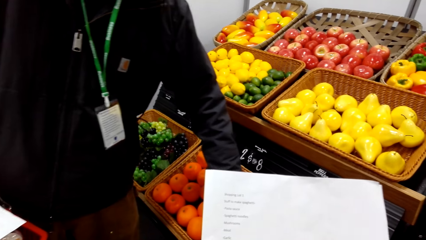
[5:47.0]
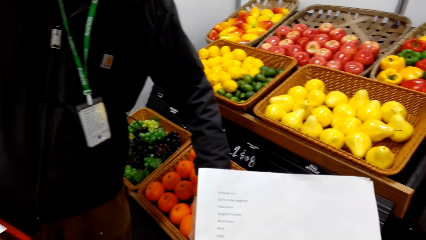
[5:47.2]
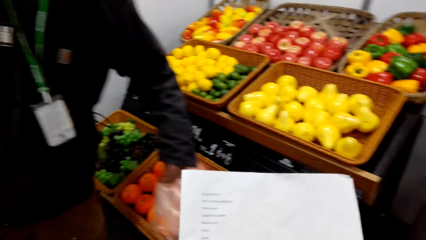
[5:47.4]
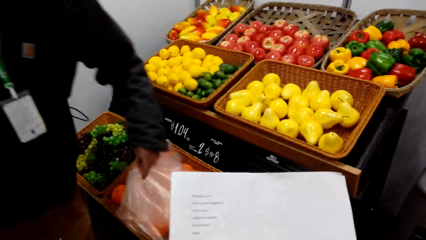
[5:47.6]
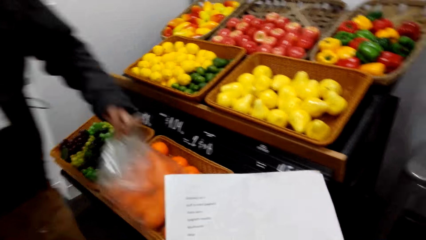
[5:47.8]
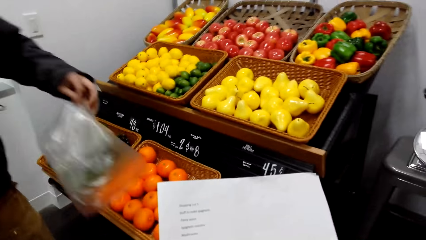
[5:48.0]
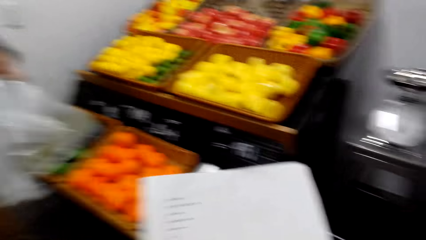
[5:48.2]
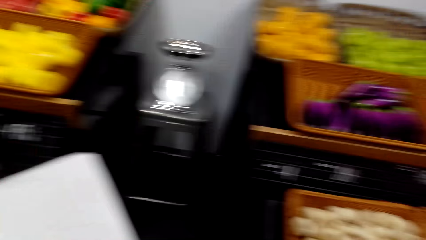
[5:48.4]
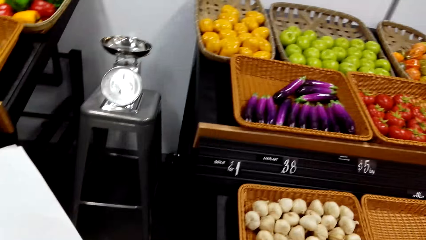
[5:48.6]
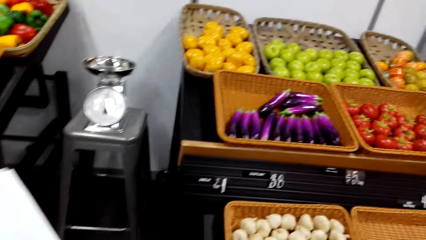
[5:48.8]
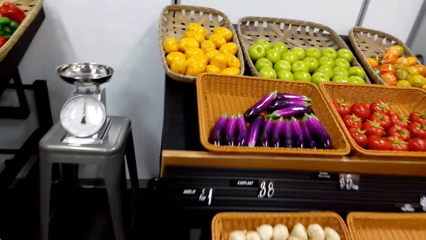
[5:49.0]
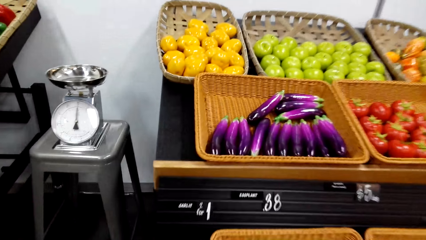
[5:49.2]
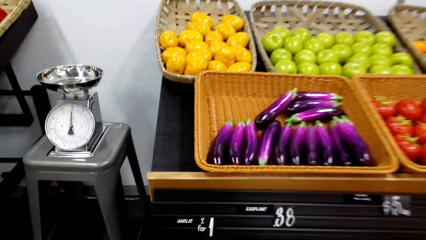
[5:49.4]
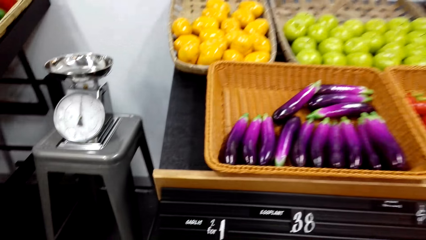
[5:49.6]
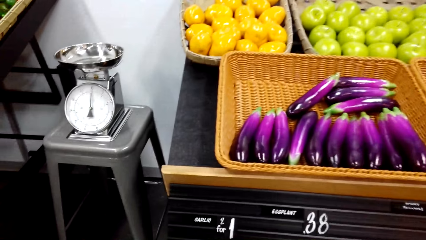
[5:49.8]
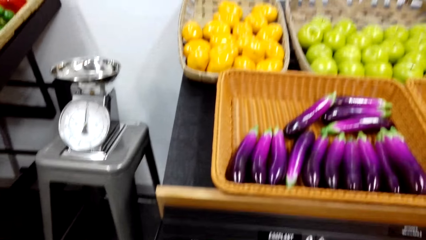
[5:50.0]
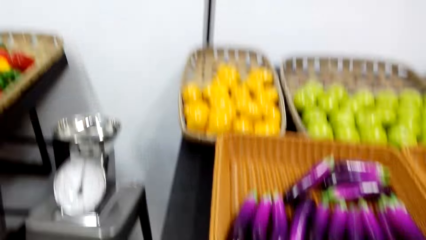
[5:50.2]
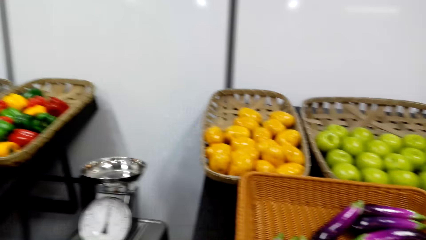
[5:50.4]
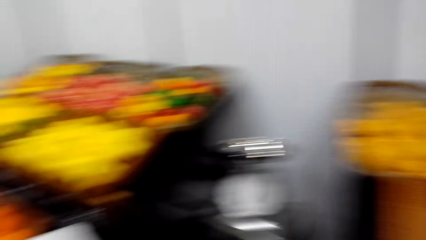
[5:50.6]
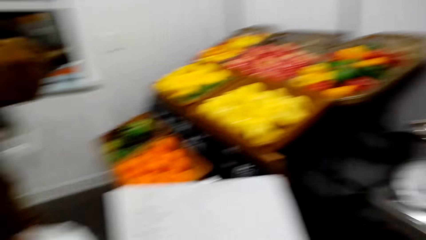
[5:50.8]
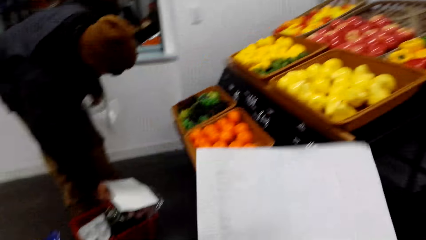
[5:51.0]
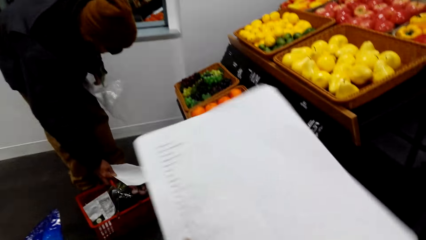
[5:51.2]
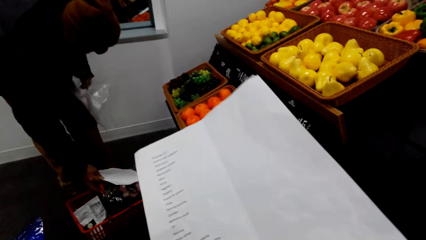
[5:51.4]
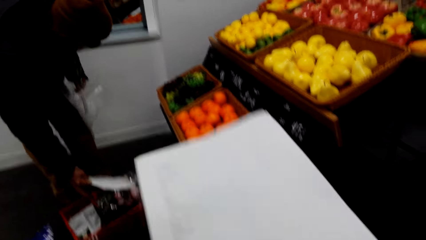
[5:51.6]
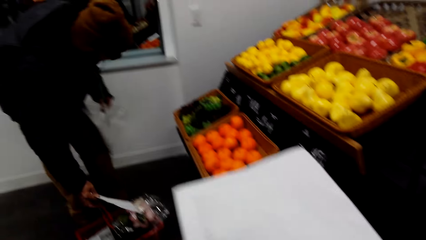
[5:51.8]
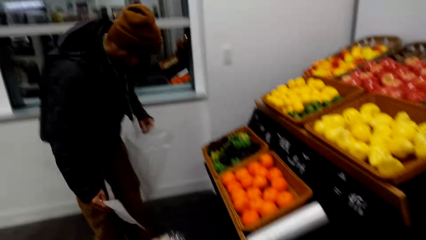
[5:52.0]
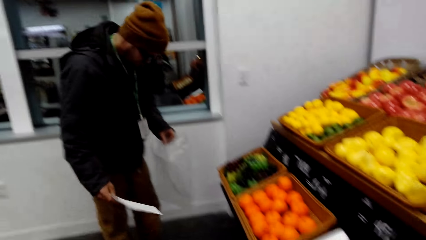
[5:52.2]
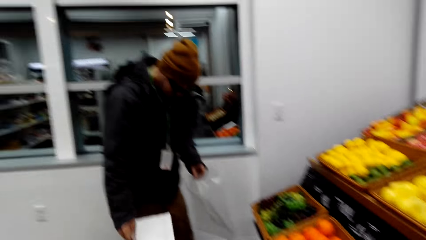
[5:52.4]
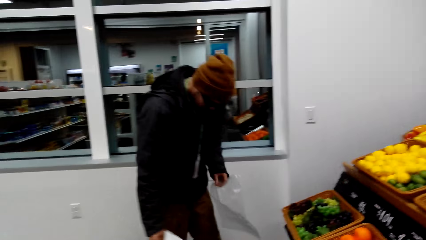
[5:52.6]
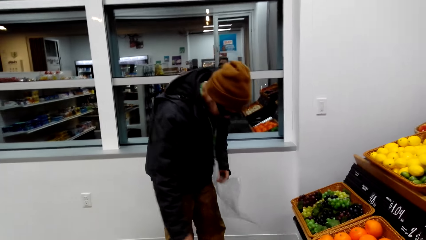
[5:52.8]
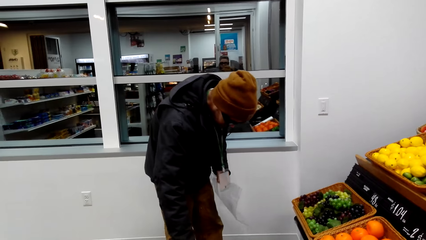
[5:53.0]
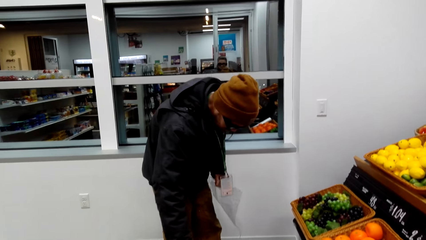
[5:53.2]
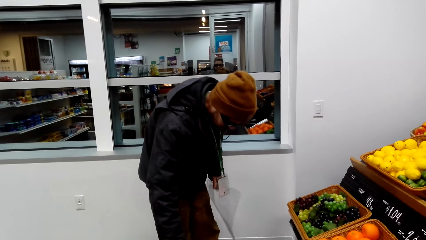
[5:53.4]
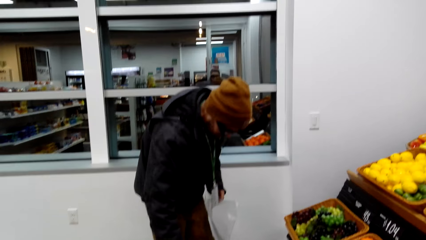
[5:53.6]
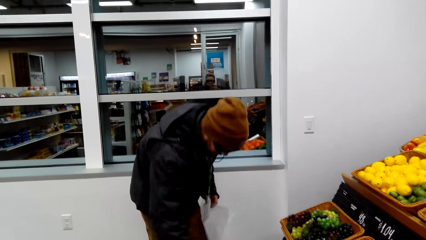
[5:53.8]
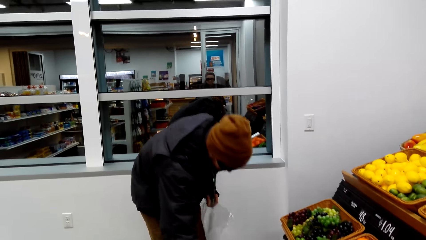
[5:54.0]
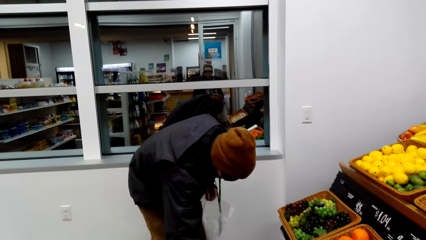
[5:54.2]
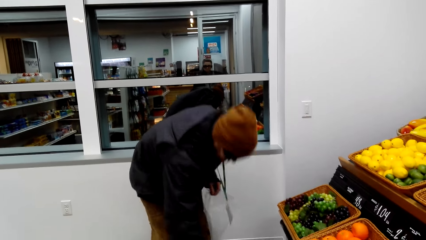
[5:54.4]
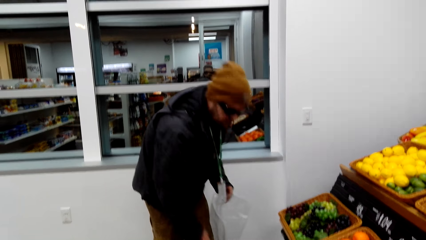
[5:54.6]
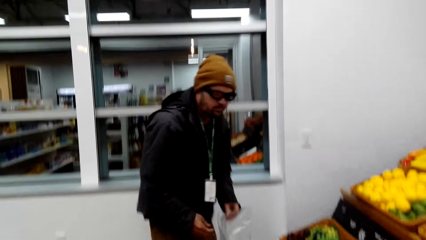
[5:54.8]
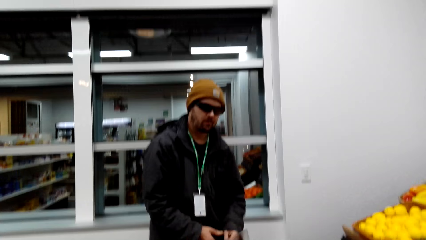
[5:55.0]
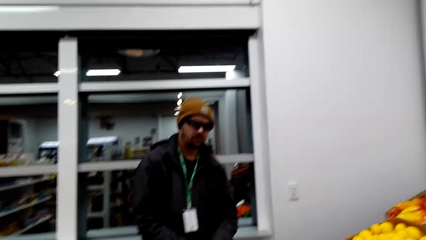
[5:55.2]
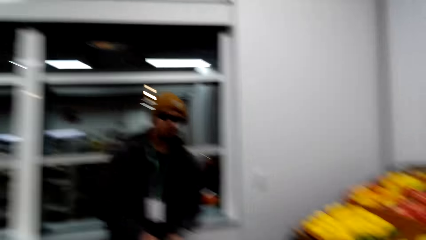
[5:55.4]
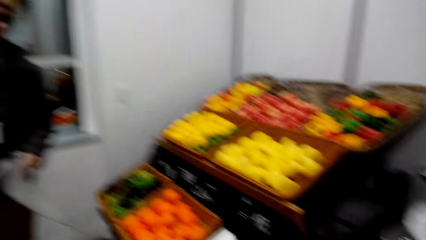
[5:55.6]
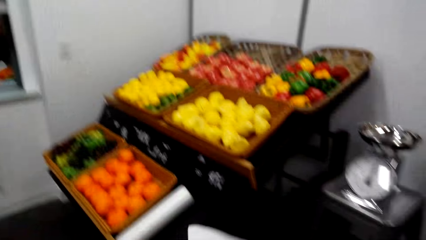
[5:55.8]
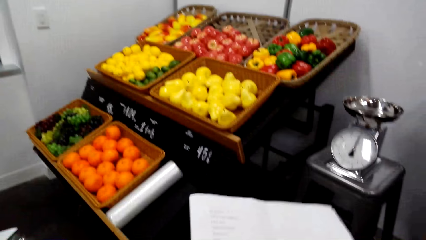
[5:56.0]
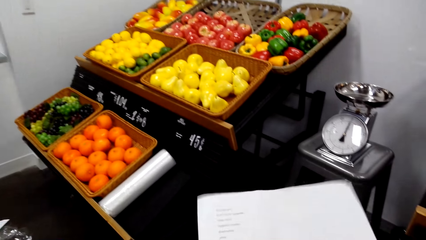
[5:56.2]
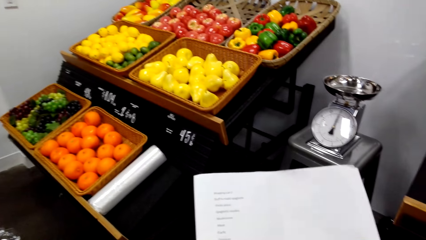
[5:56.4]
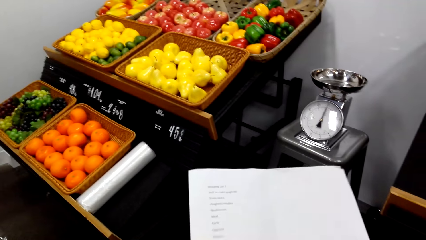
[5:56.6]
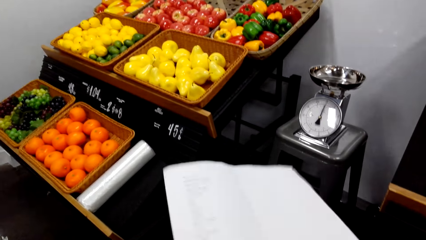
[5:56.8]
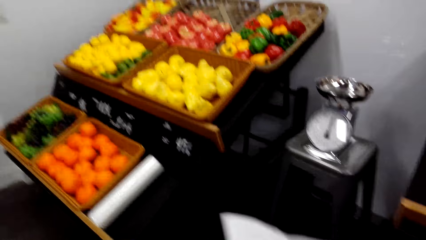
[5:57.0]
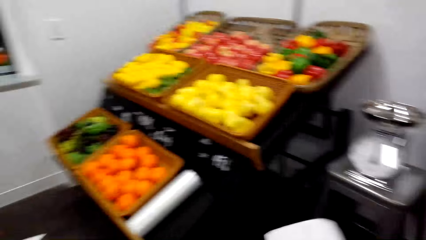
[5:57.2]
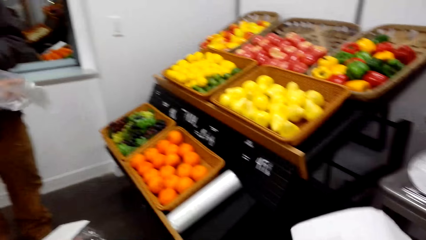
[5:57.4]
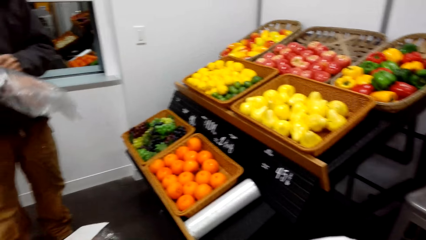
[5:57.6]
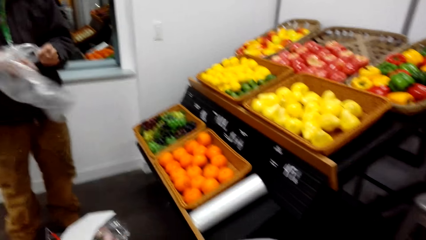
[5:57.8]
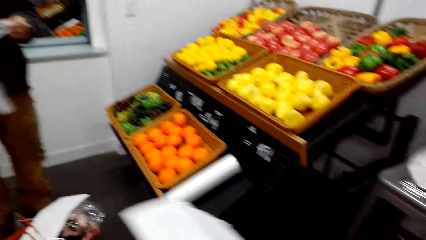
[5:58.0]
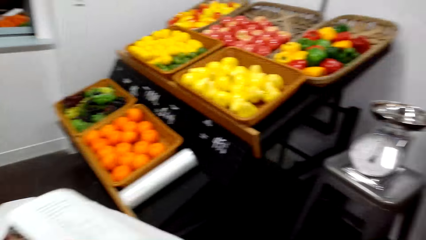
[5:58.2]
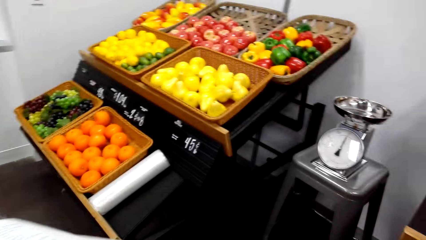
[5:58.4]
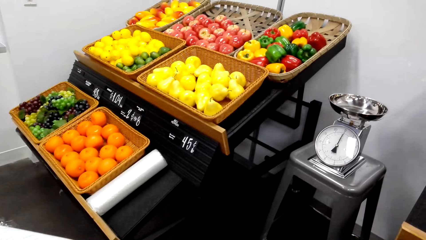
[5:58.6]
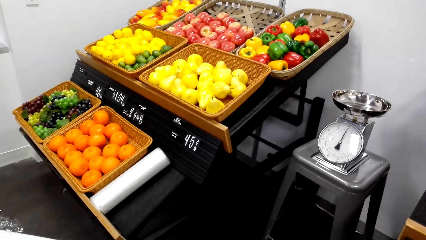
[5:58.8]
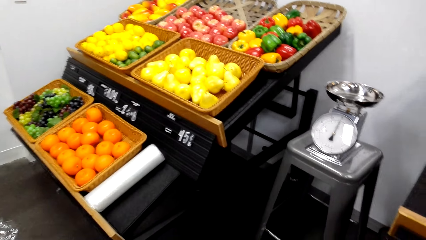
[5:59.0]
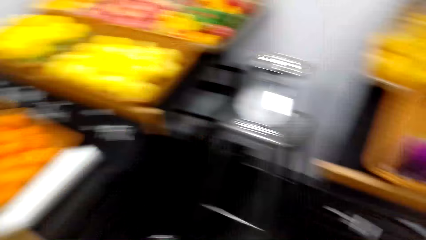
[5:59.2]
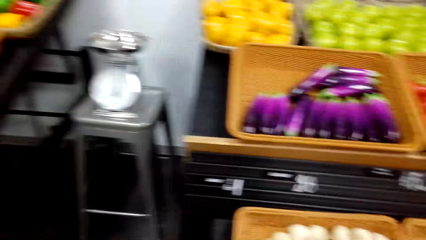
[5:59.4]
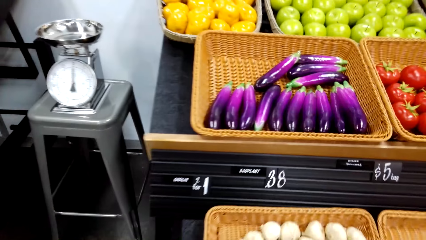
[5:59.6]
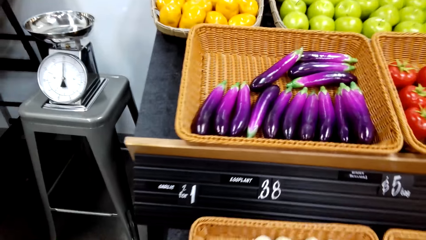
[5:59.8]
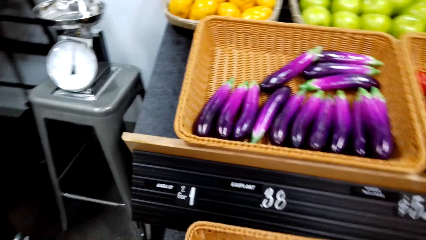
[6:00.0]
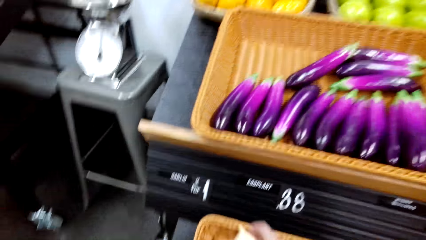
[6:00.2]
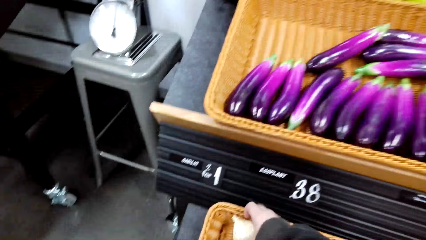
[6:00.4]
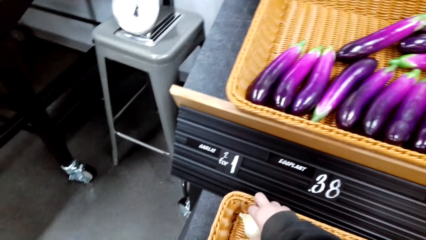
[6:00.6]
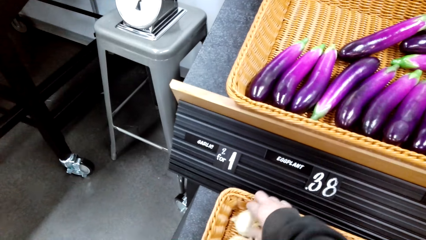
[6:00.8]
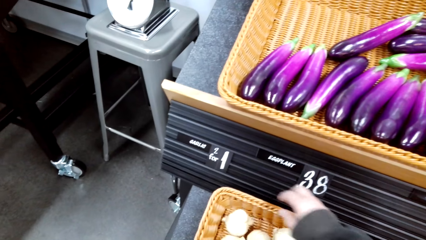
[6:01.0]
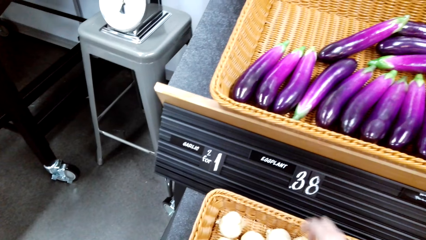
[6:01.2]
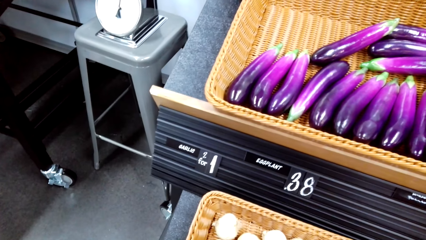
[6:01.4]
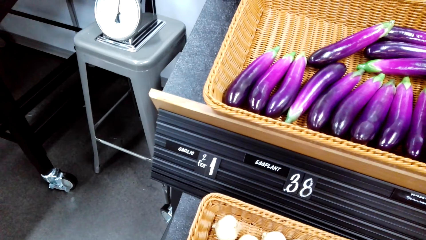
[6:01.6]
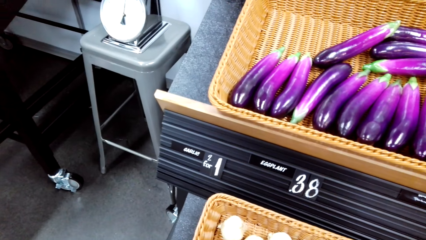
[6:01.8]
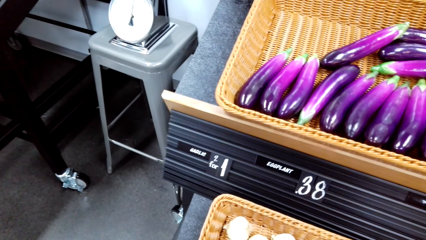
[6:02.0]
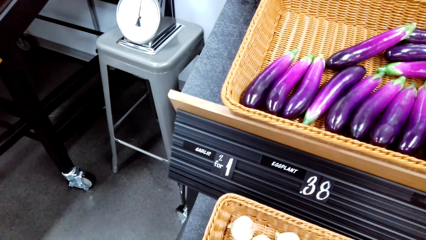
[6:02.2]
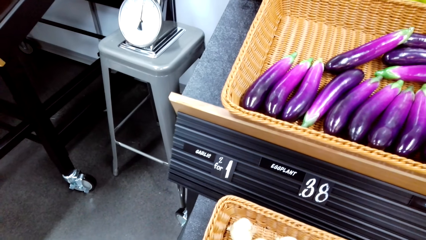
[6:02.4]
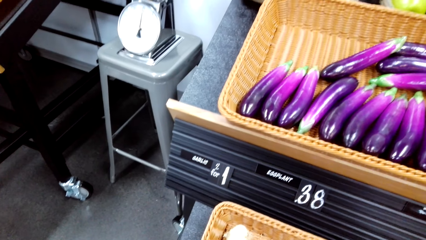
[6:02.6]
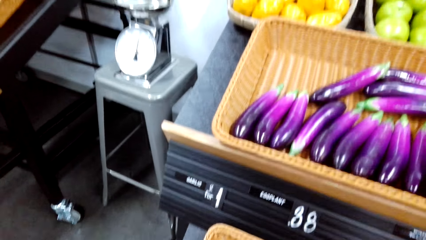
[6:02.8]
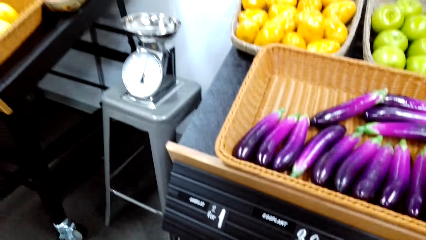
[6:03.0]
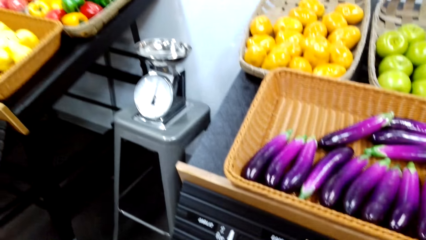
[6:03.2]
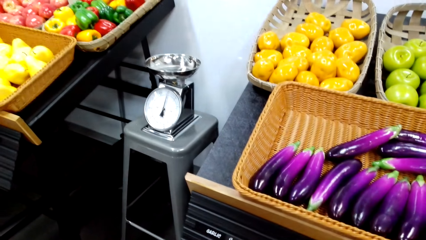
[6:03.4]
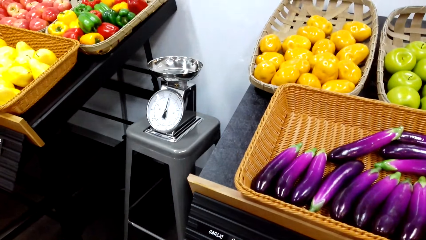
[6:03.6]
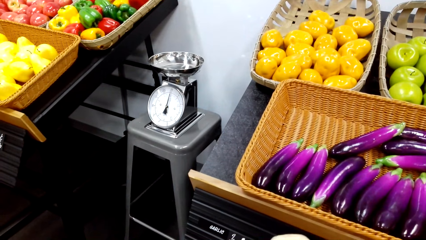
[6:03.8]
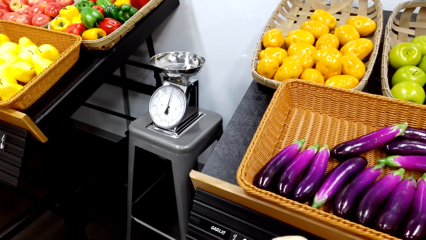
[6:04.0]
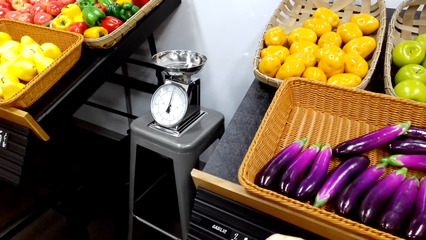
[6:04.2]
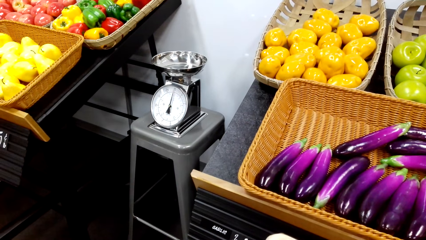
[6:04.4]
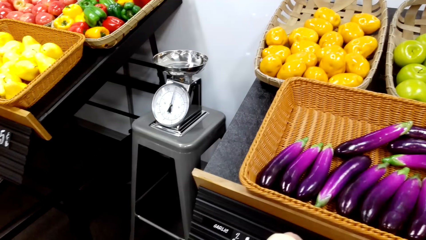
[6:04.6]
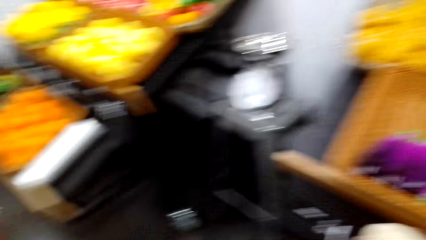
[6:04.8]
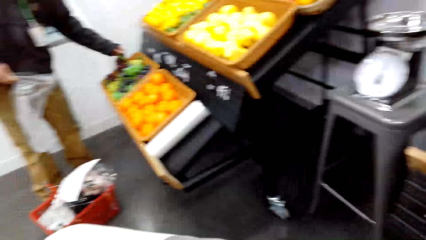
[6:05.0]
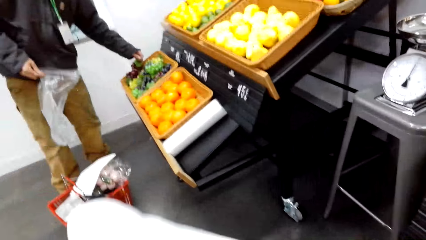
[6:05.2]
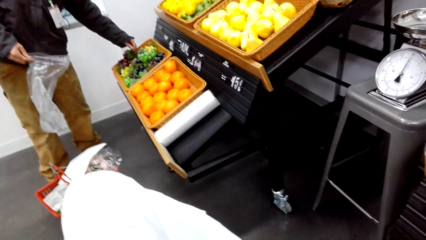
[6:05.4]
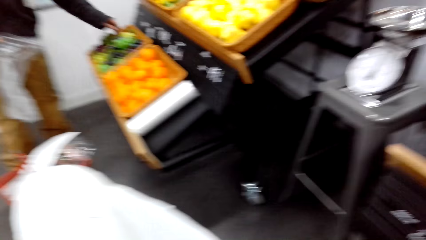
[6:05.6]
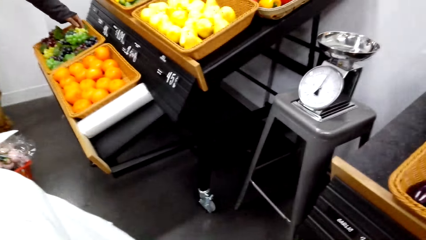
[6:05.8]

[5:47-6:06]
The camera wearer reads the shopping list. A person takes a nylon bag. The camera wearer talks to the person. They look on. They sample garlic and pick the garlic from the basket.
